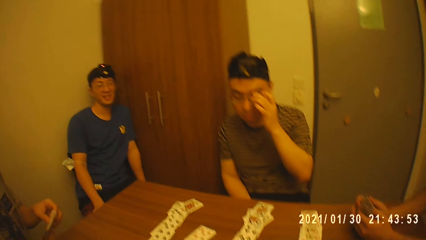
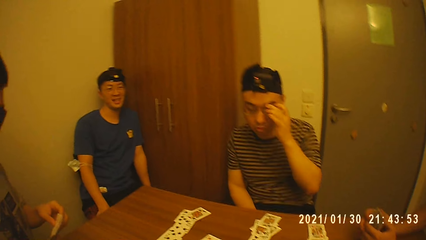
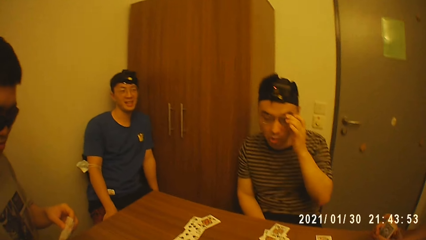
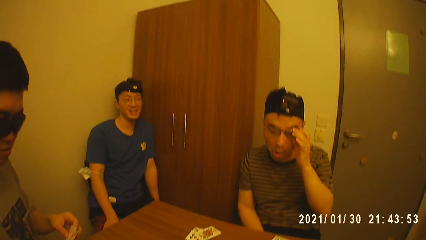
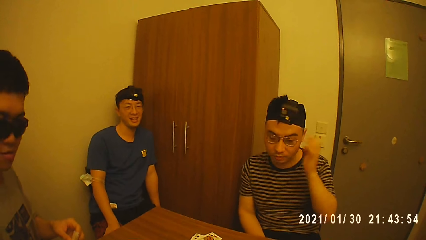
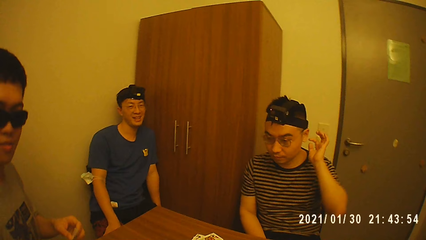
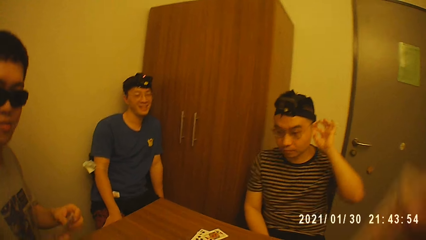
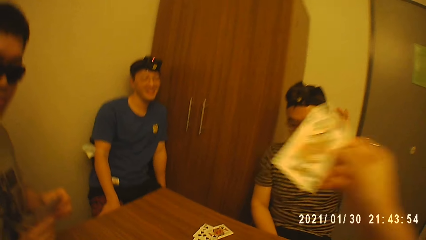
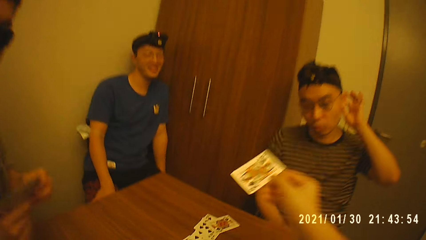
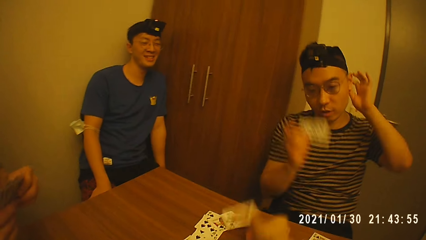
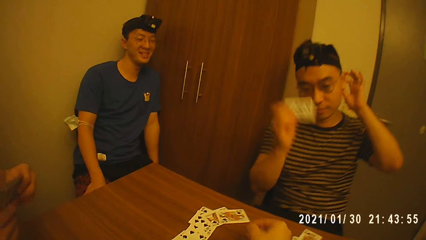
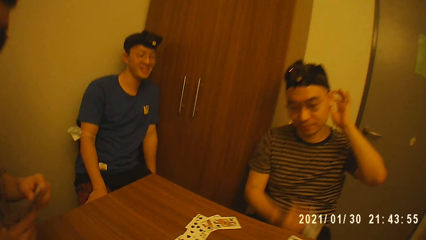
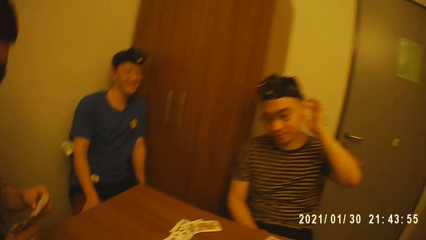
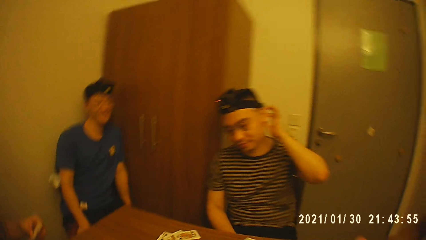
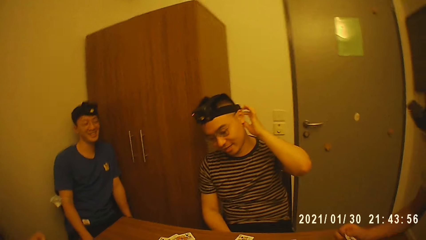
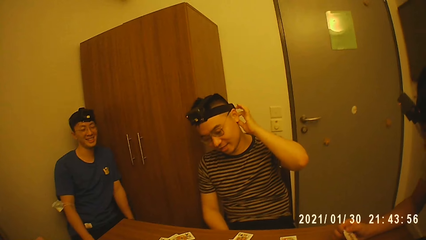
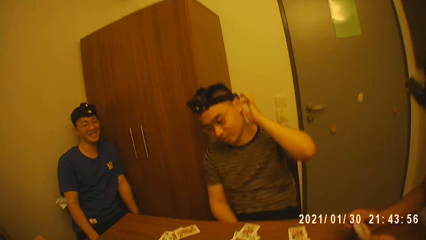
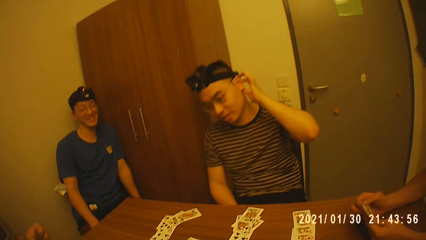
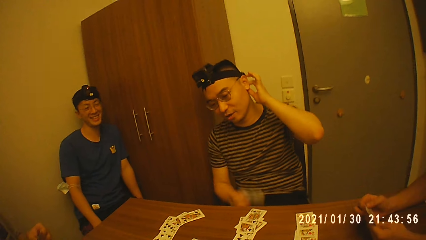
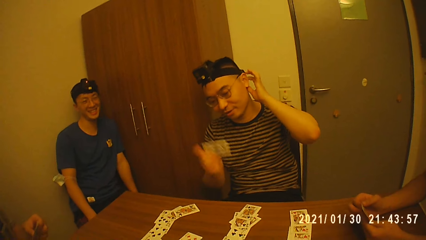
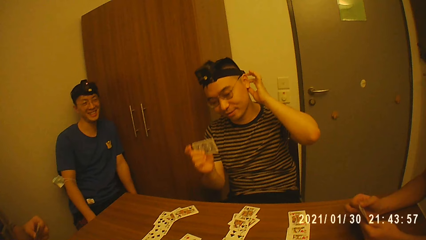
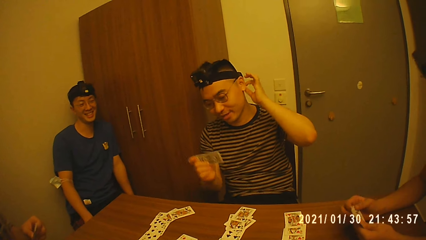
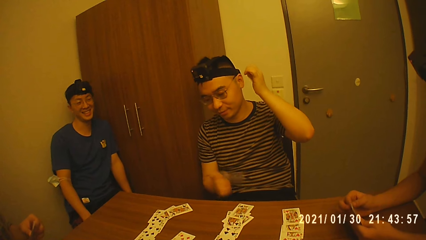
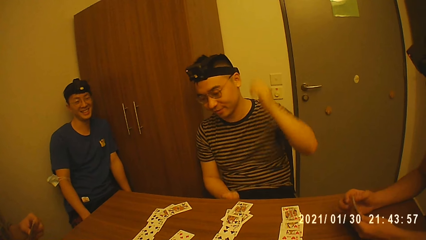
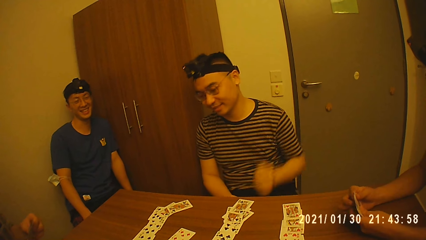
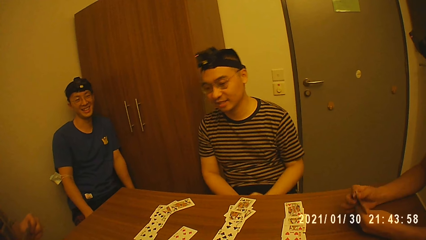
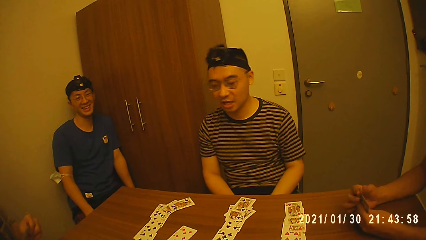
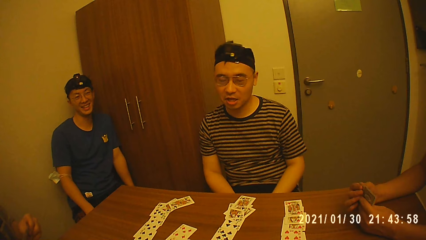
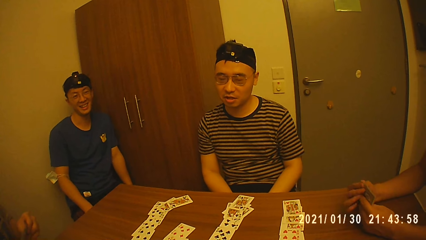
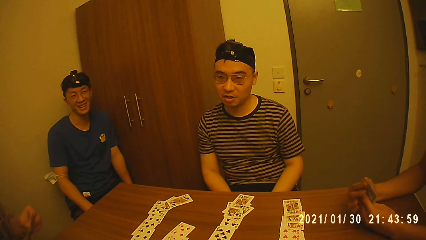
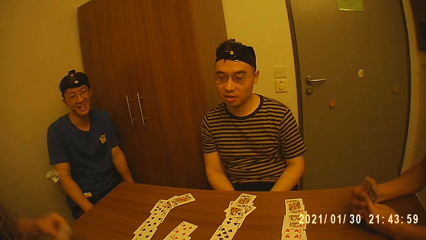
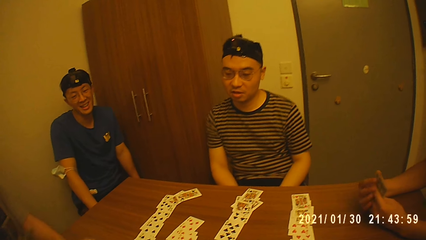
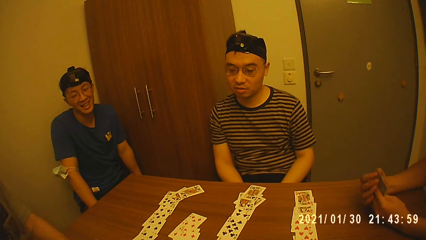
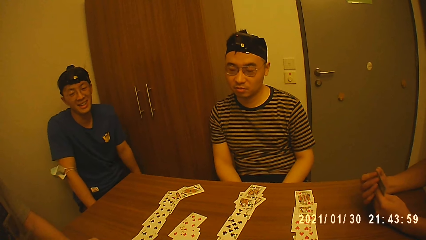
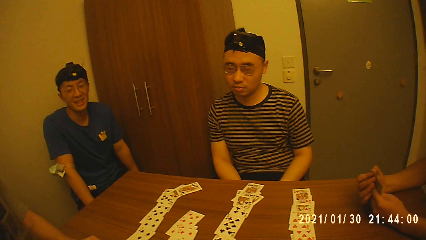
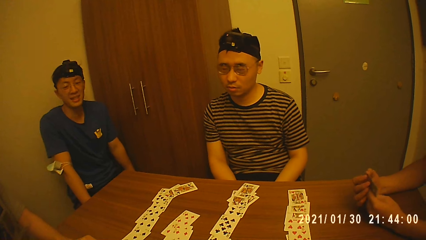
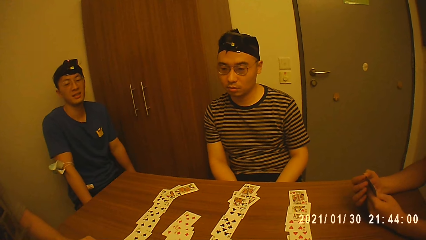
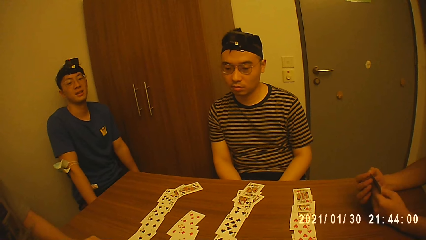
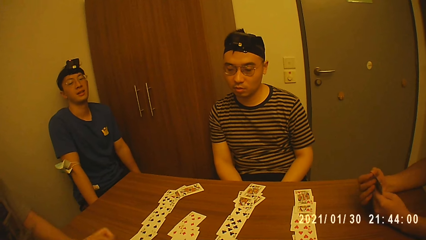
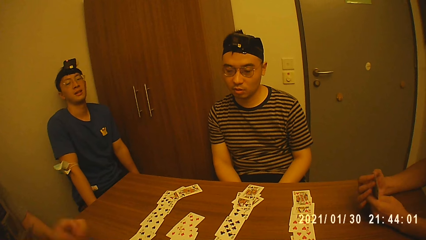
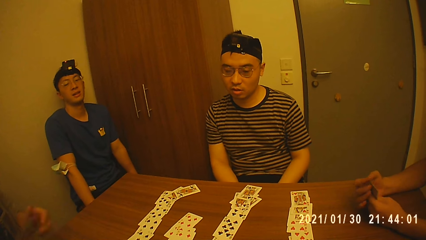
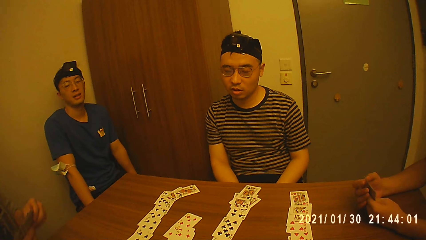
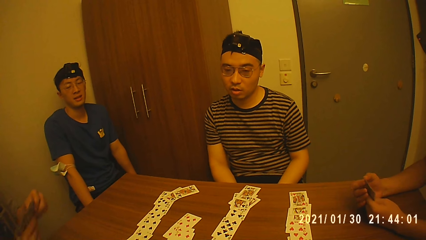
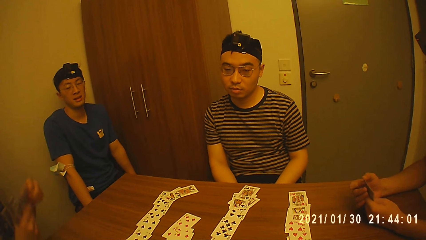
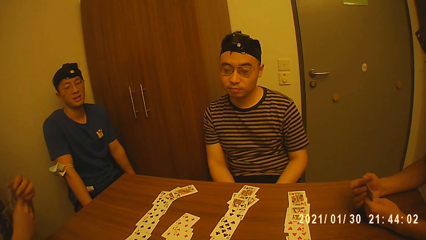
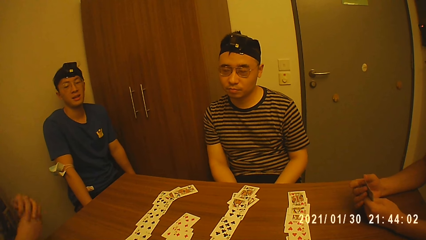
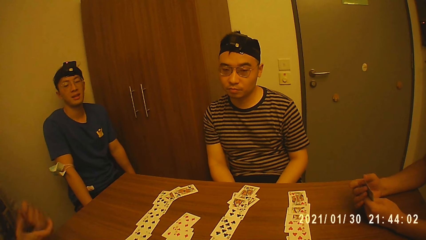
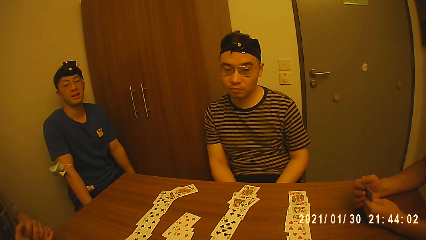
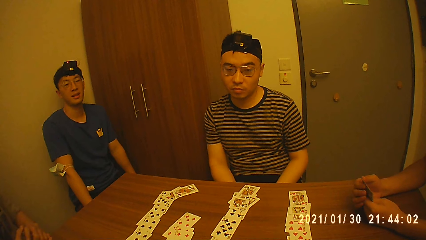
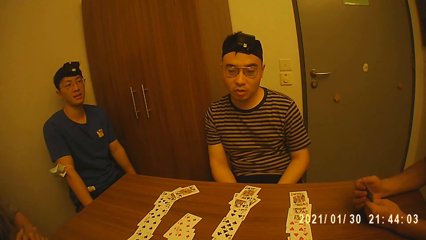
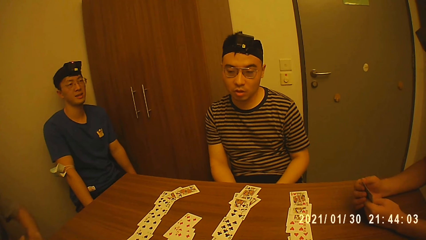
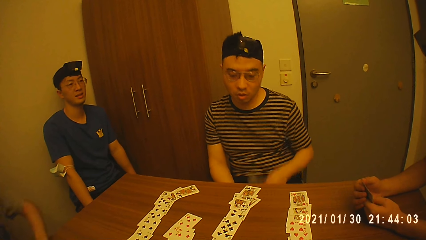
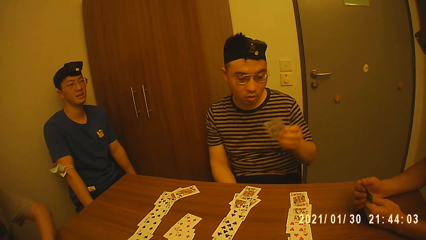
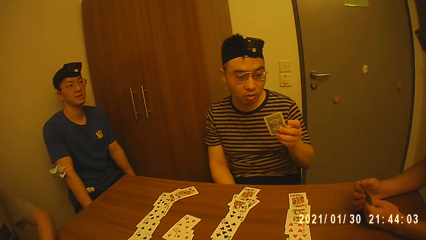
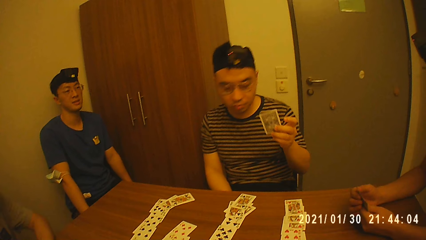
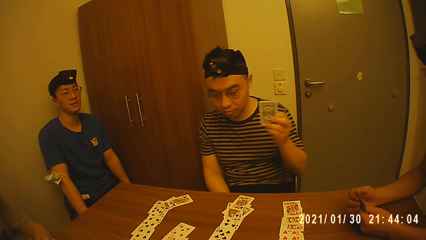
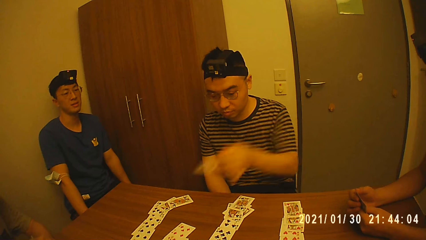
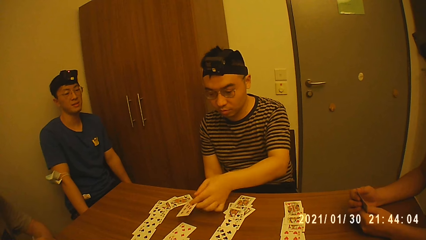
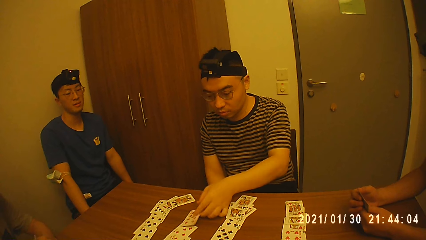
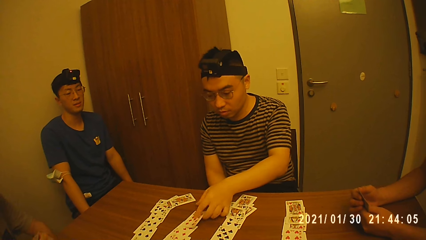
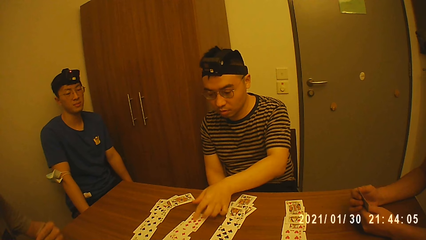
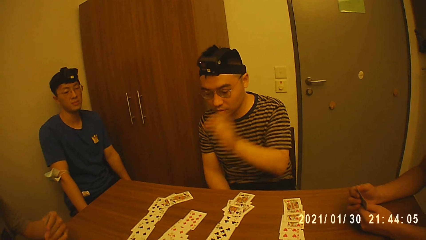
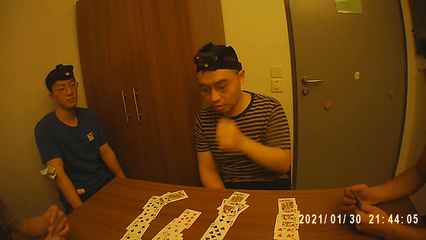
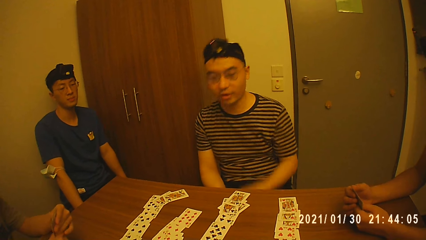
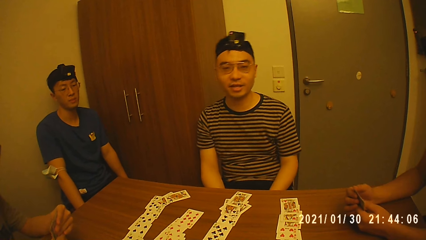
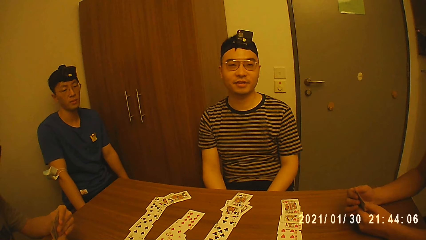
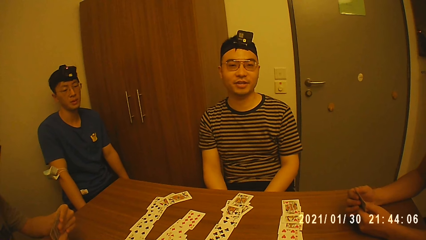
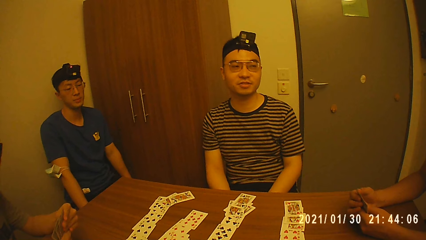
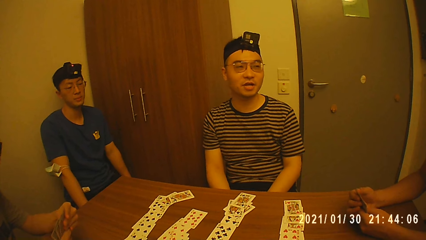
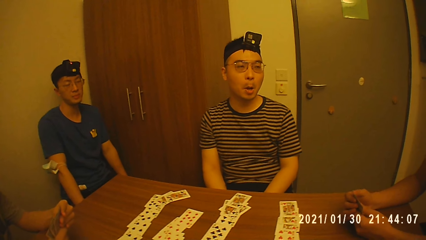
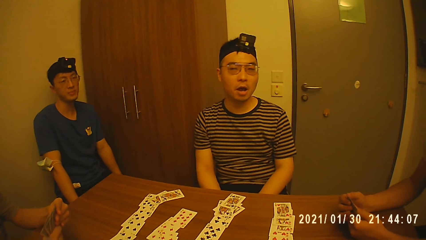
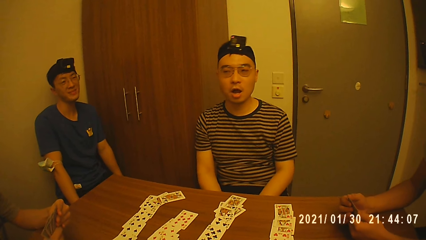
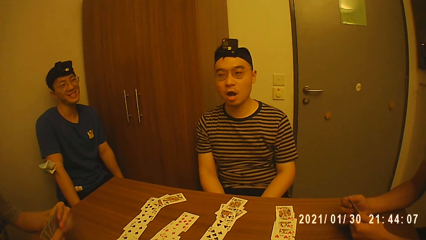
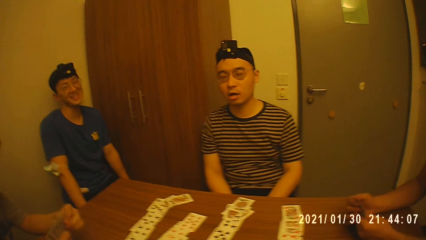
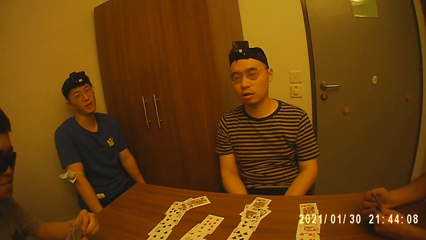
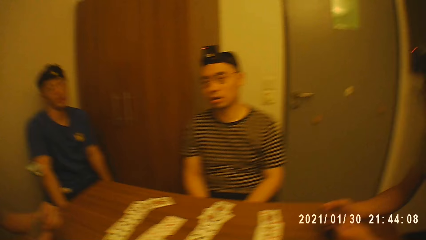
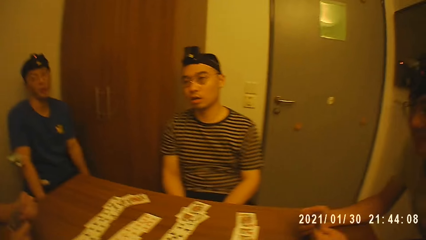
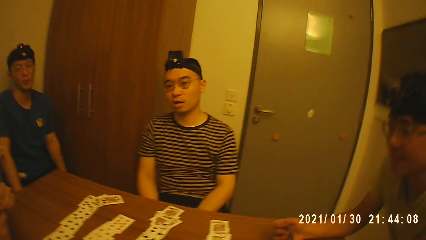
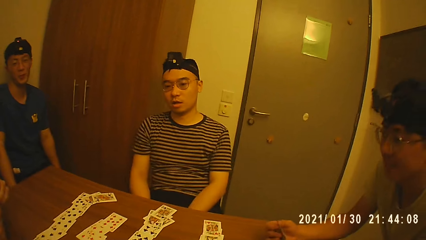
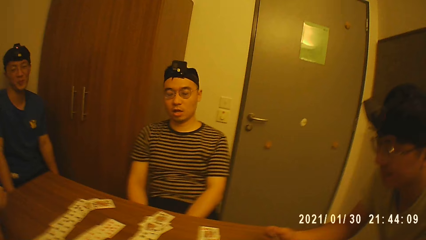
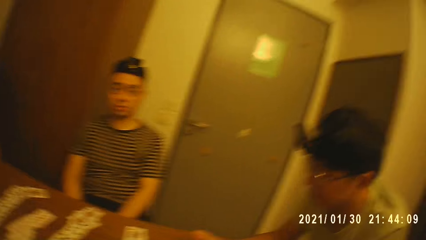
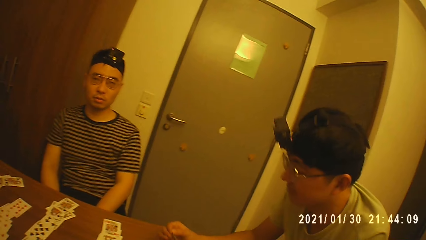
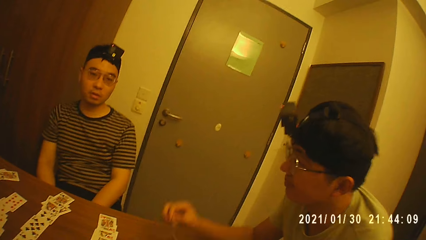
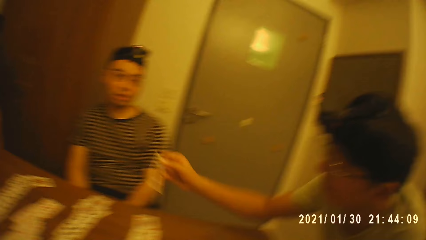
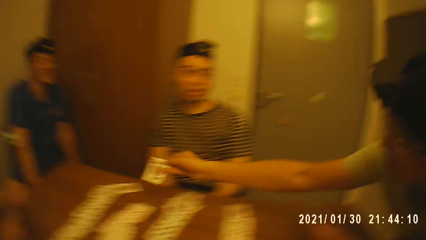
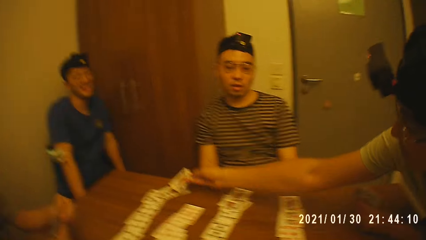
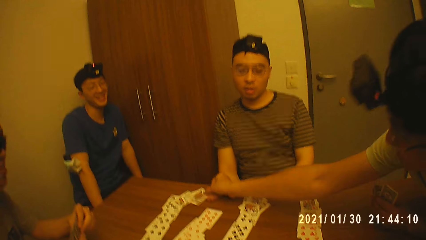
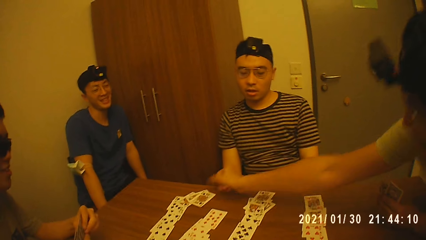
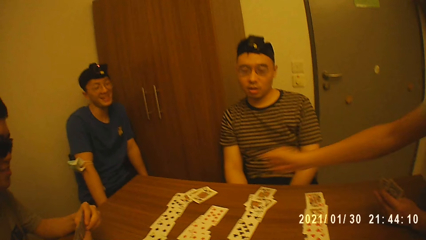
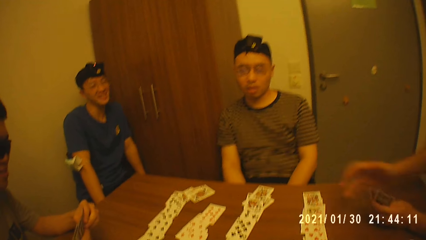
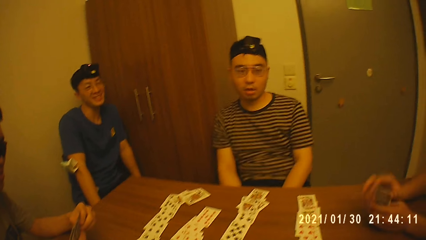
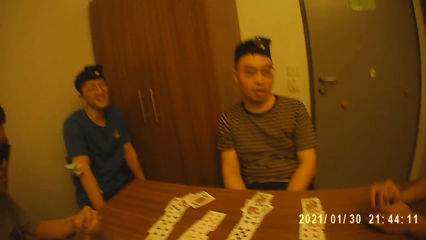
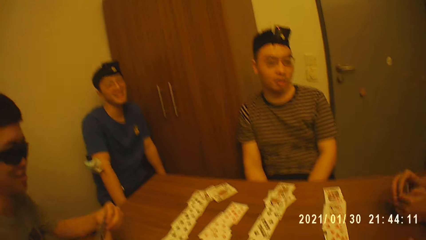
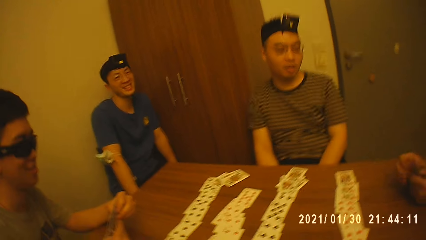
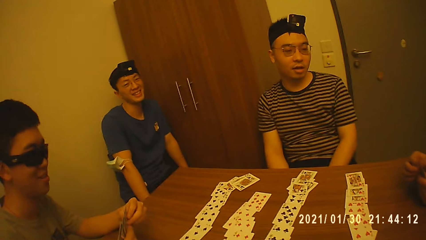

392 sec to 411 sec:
A man touches his face with his left hand. Another man holds the cards with both hands. The first man wipes his face. He touches his head with his left hand. The camera wearer drops a card in his right hand on the table. The first man holds a card in his hand. The second man shuffles the cards in his hand. A third man shuffles the cards in his hand. He holds the cards with both hands. The first man holds the card with his left hand. He drops the card in his left hand on the table. He converses. The camera wearer converses with the third man. The second man drops a card in his right hand on the table.
